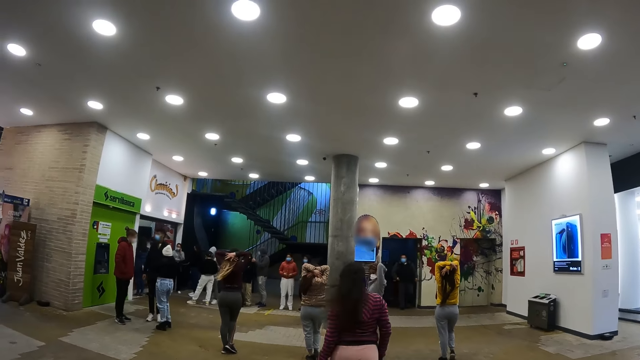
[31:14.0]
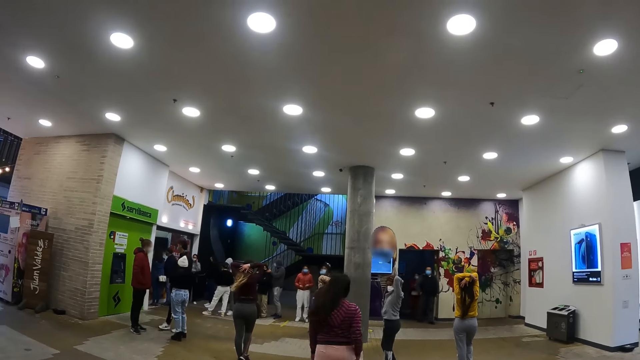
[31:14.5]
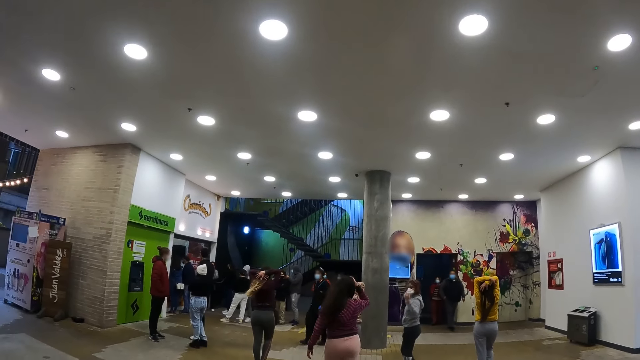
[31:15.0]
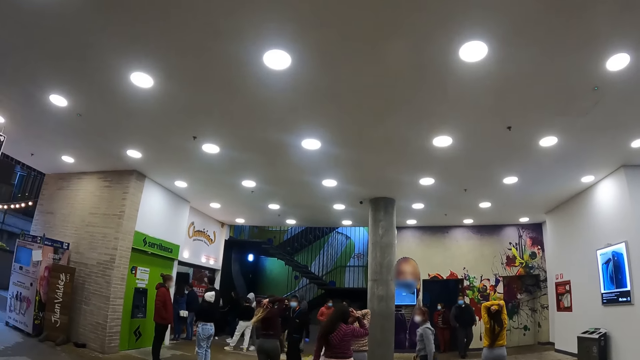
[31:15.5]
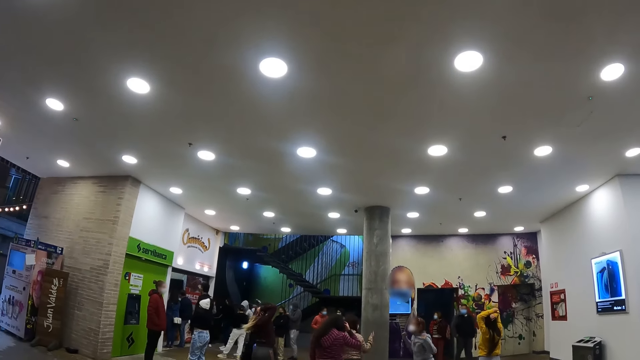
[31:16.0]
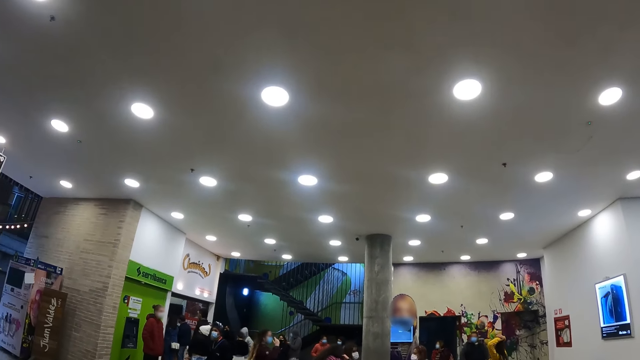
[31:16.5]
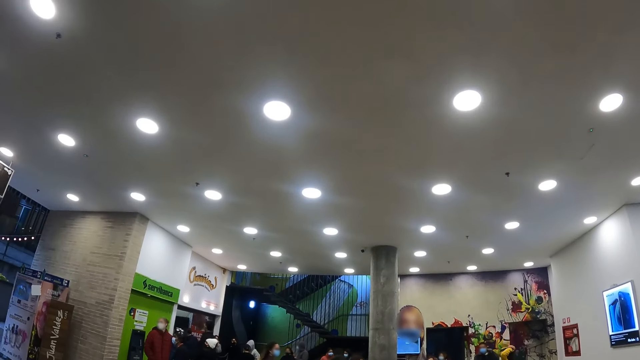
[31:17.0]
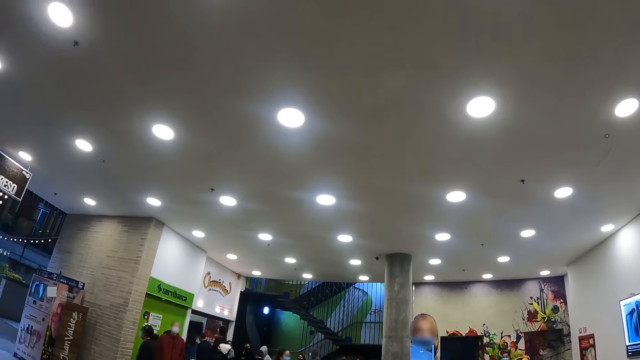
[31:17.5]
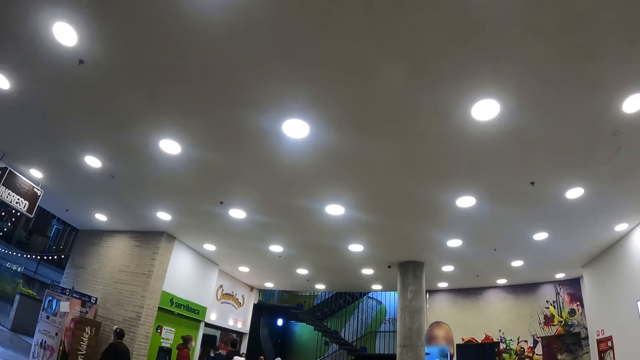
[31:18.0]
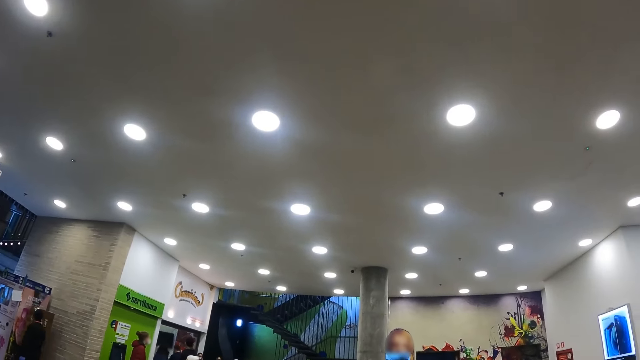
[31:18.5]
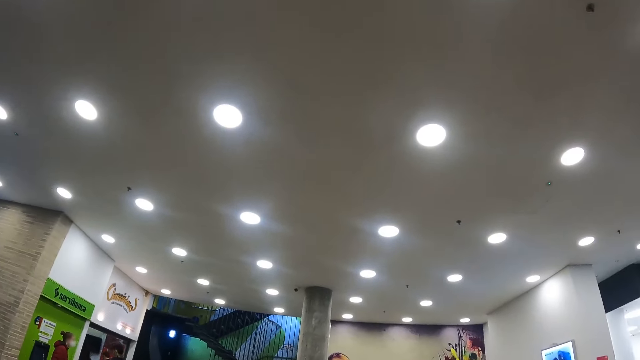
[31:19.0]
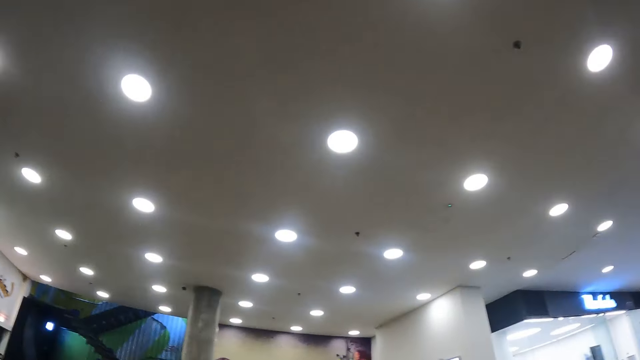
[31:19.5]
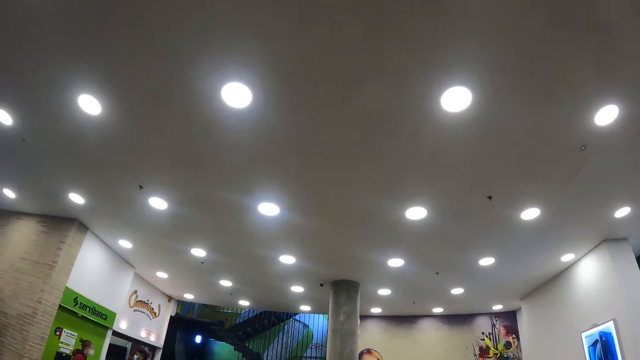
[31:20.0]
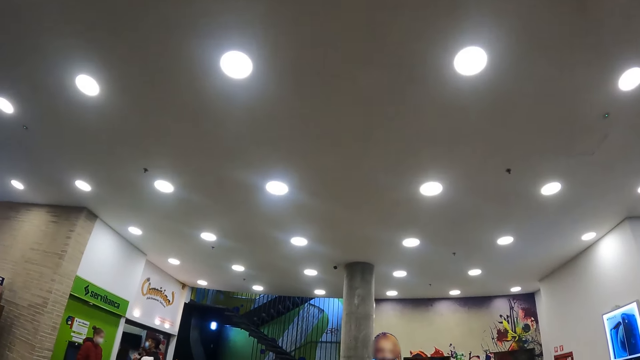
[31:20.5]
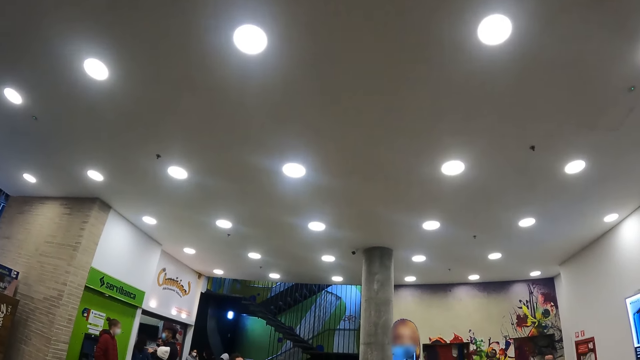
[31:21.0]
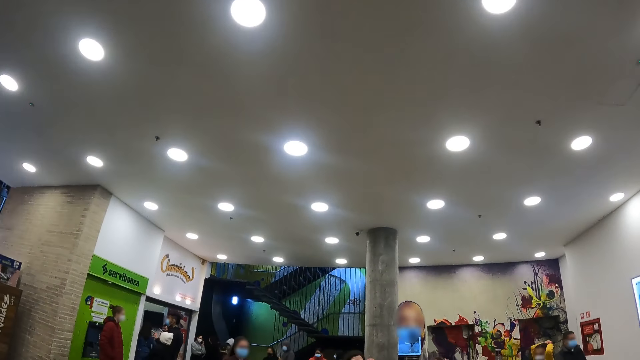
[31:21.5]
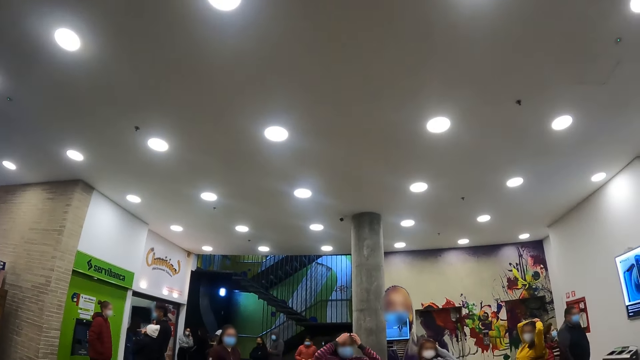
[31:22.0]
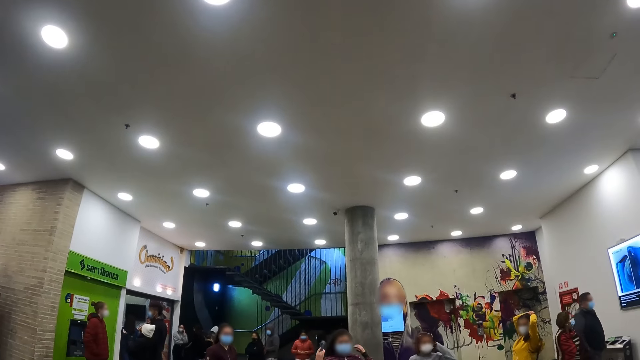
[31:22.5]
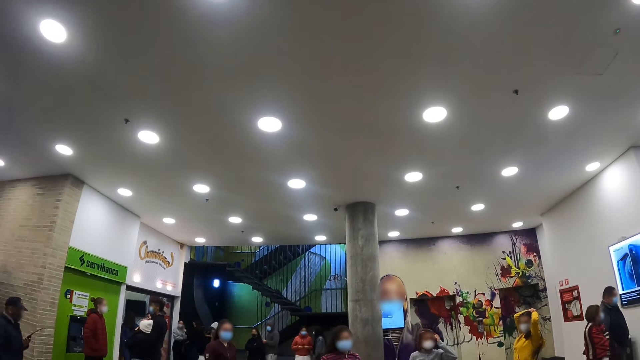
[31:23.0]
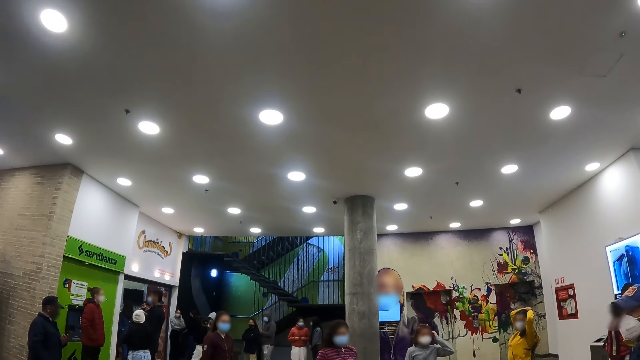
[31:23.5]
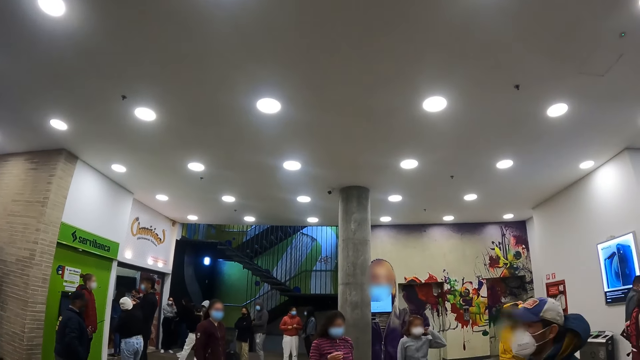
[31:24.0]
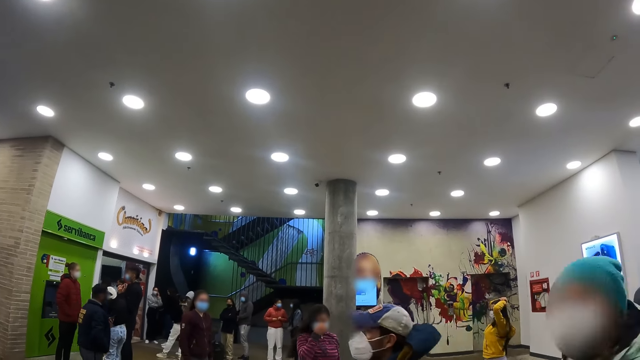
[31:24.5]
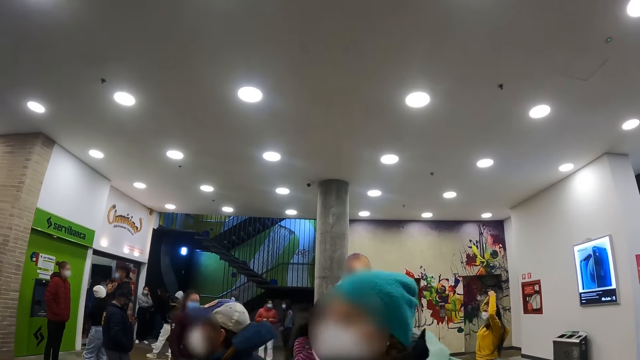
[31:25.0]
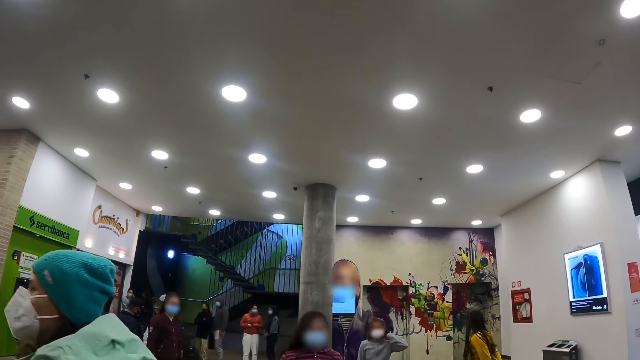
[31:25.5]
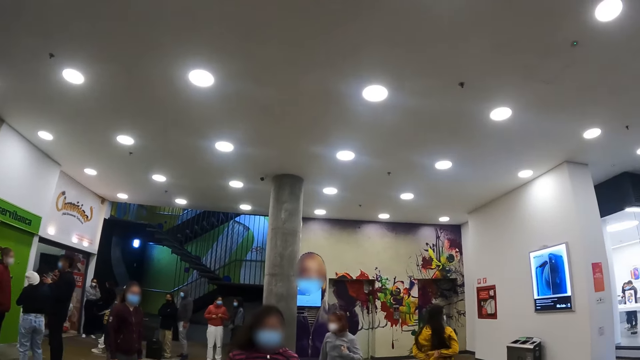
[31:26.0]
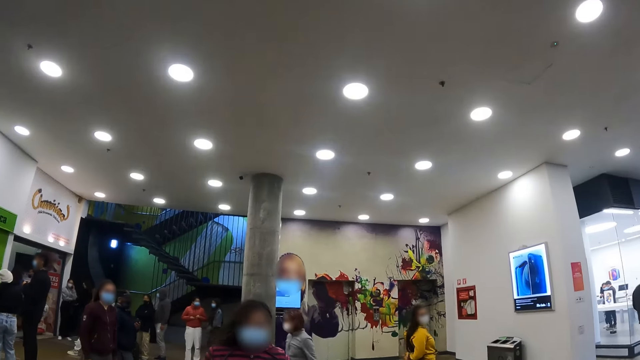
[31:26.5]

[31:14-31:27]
A person dances on a floor and walks on the floor. A woman touches the head with her hands. The camera wearer looks around a building. They walk in the building. The person adjusts her face mask.

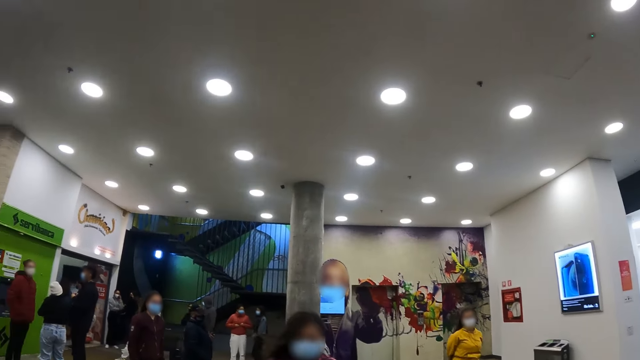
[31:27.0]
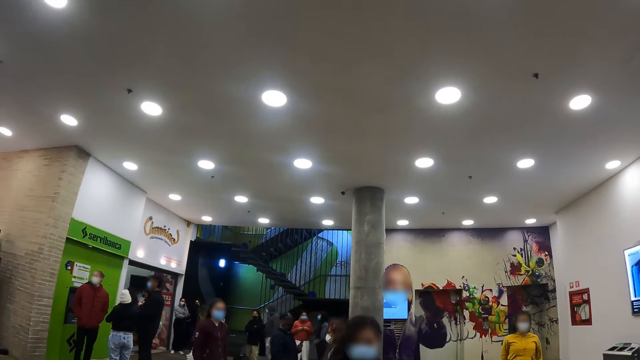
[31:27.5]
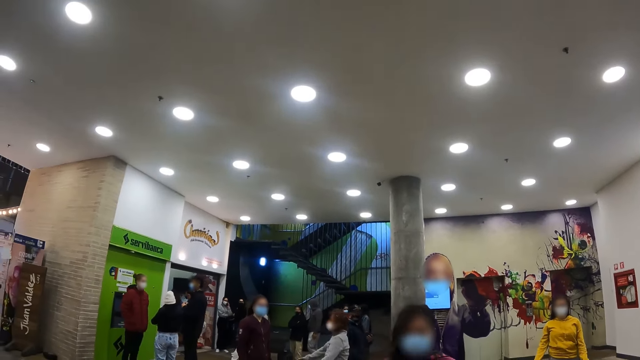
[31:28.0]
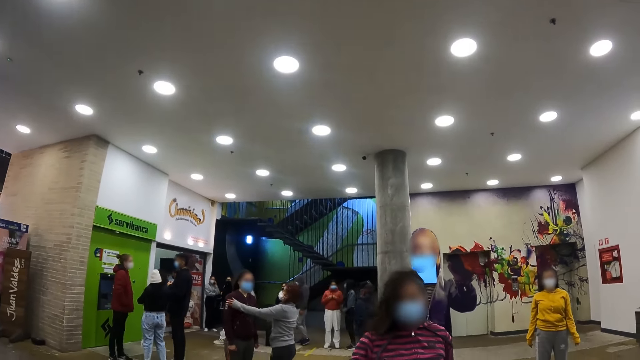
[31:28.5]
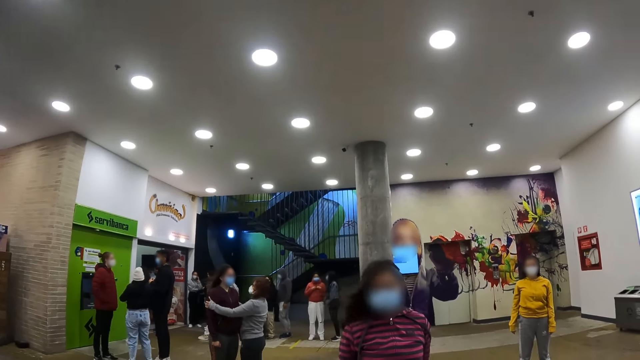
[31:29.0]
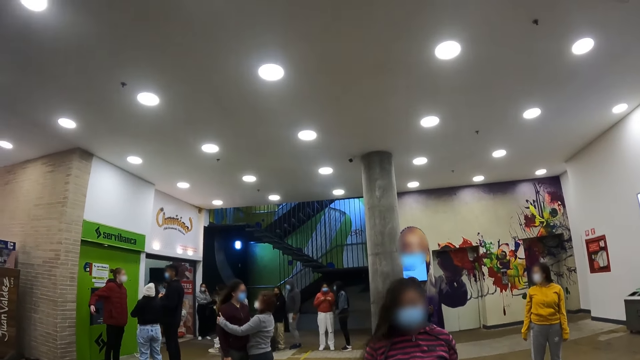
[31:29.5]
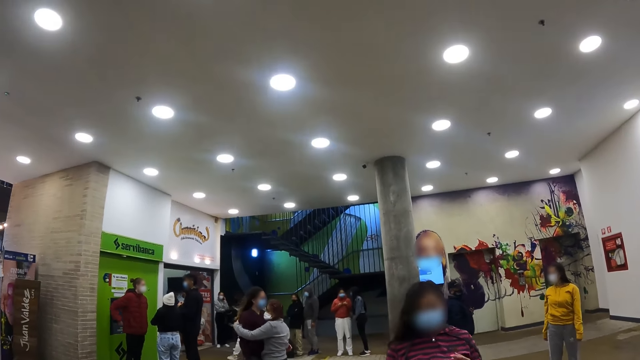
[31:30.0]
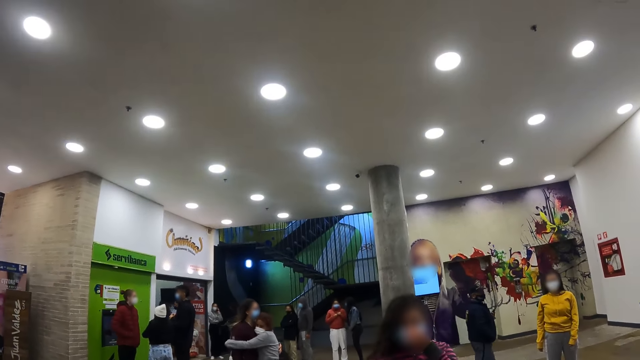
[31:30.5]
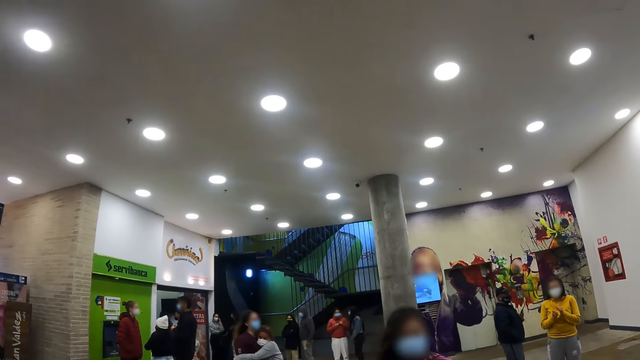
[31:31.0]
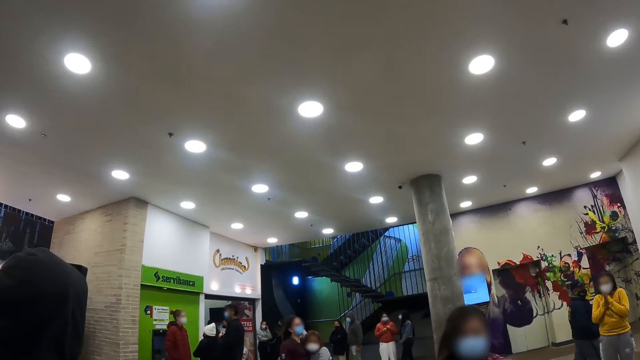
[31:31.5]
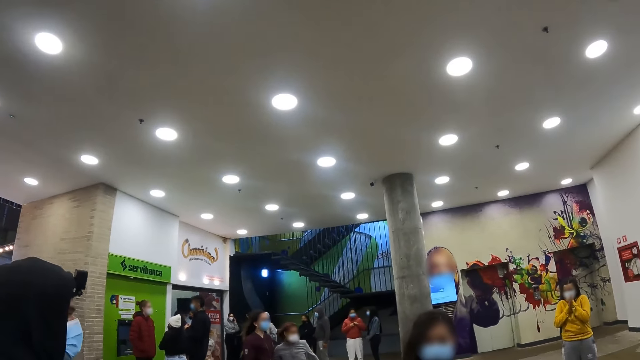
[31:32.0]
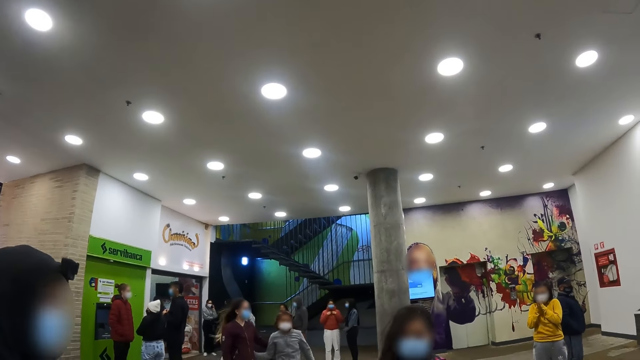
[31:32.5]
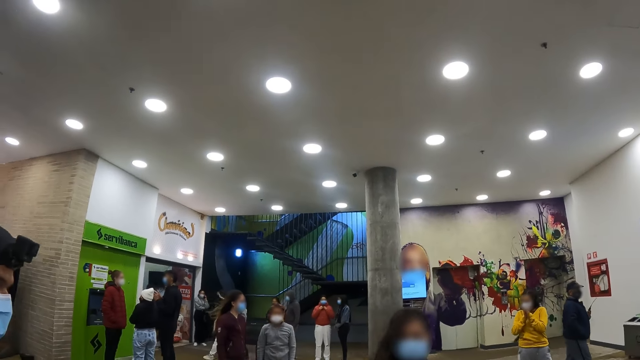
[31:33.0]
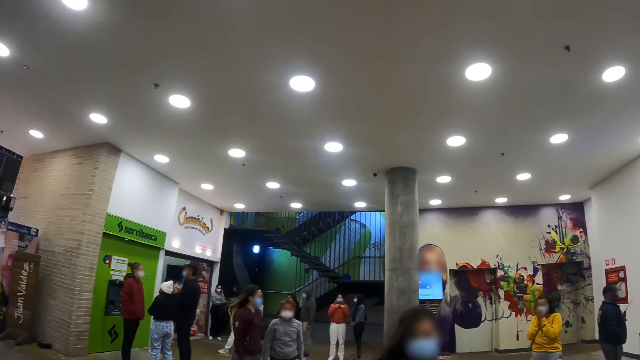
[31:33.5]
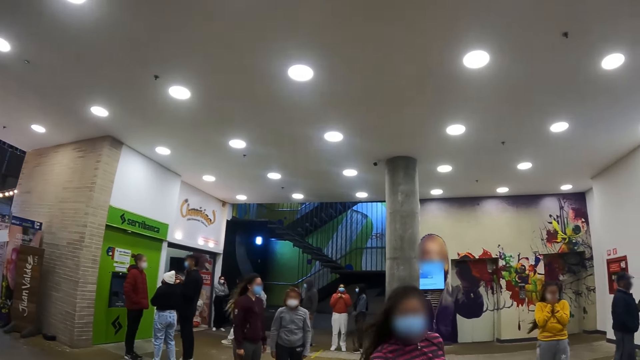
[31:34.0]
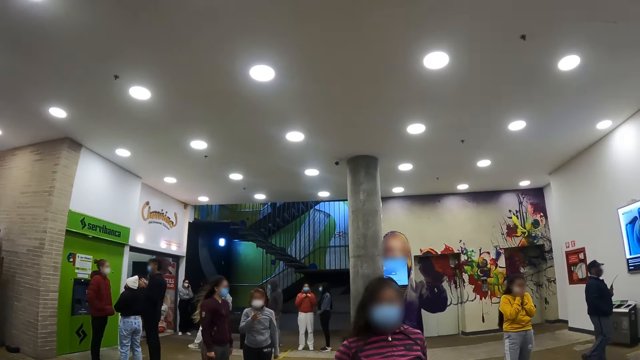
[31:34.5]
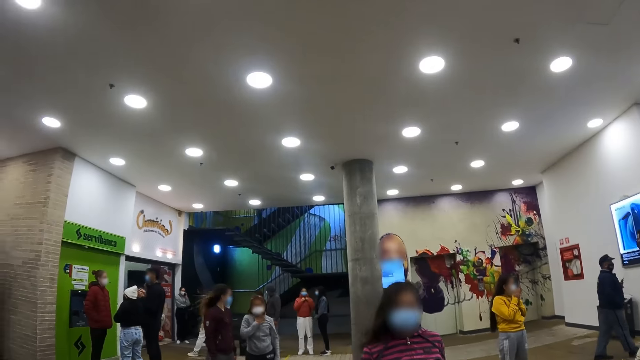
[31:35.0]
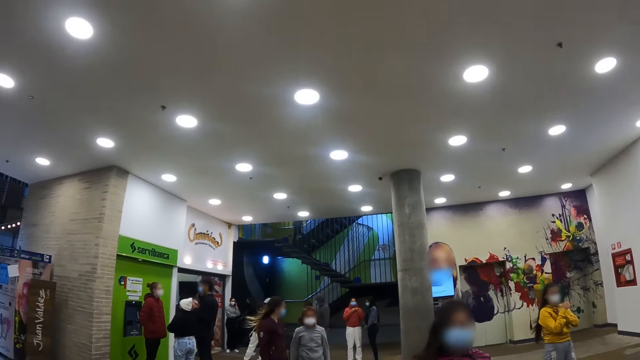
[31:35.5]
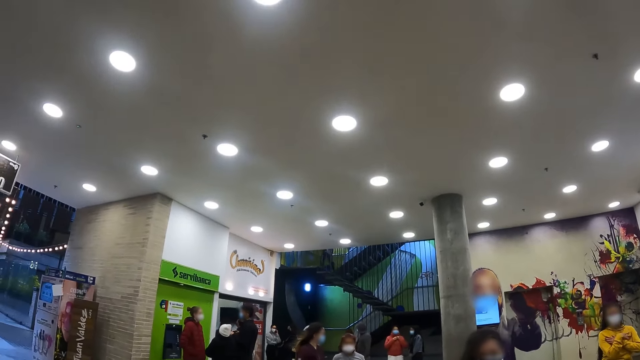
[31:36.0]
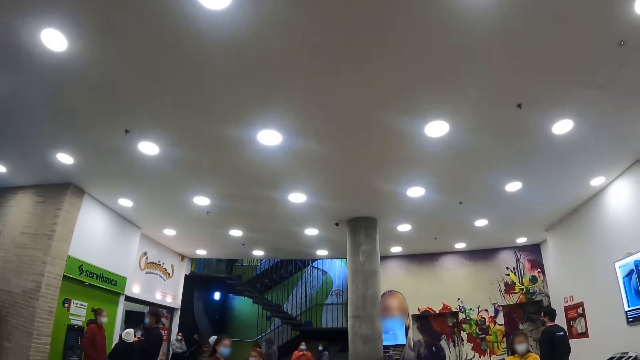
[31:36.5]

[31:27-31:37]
A person walks towards another person. The first person touches the other person. A third person rubs her hands.
